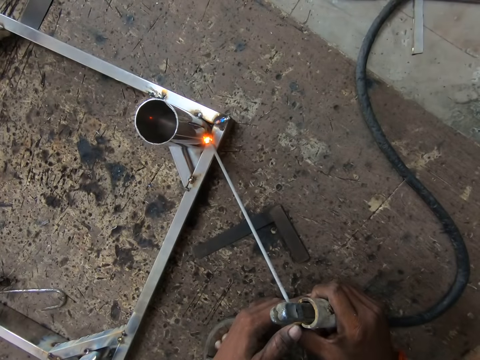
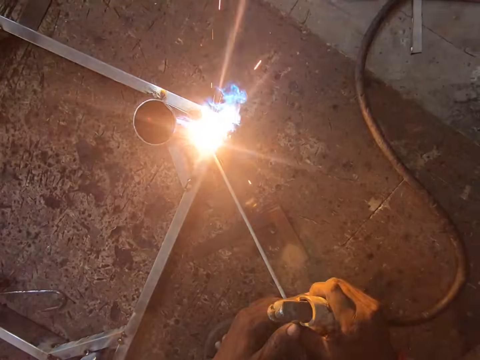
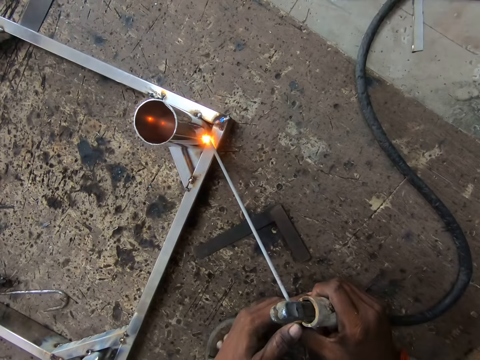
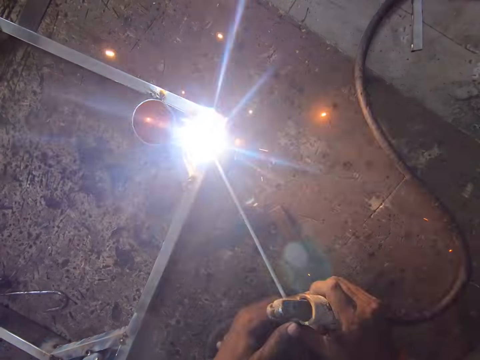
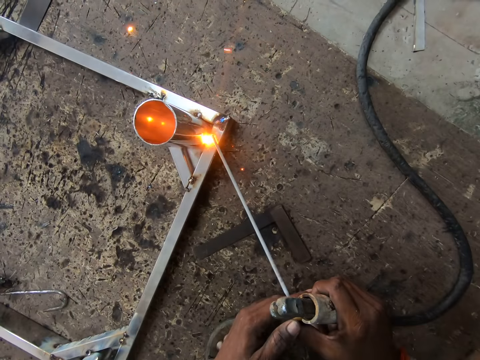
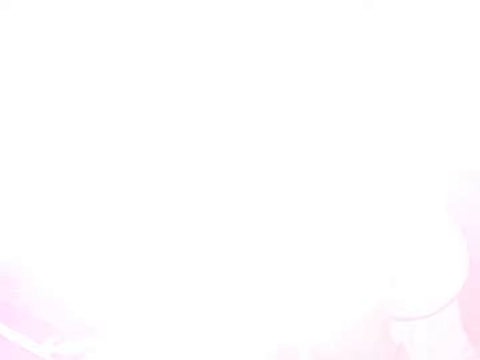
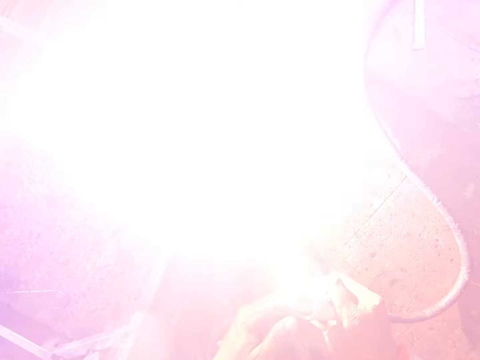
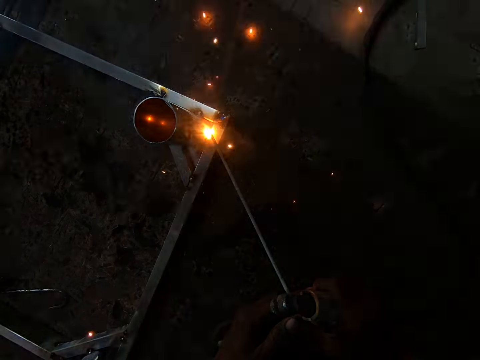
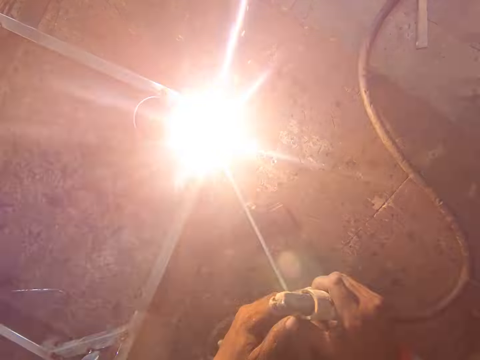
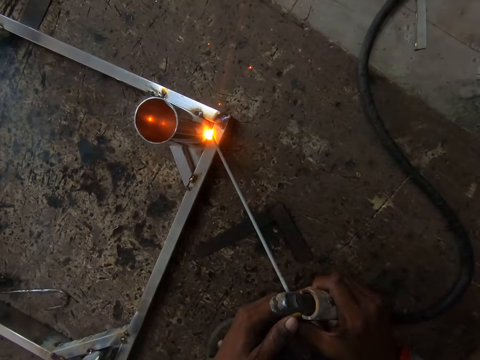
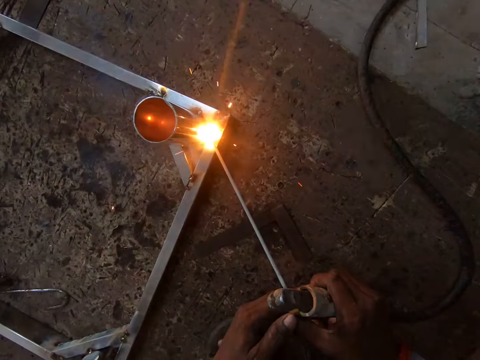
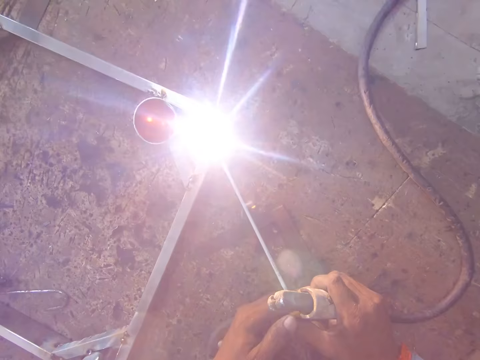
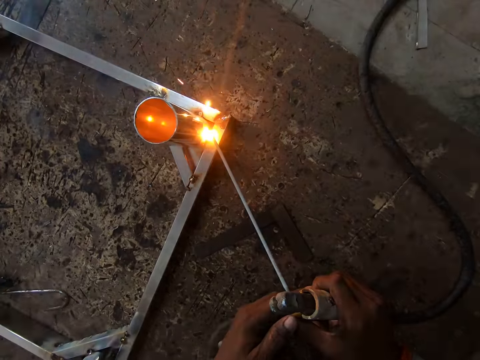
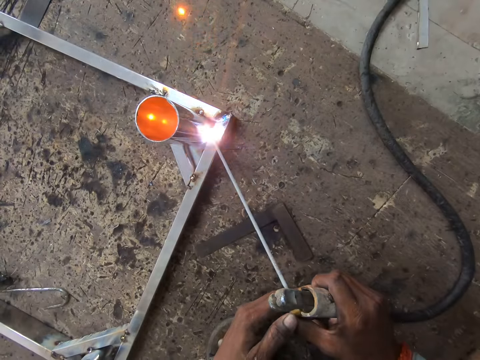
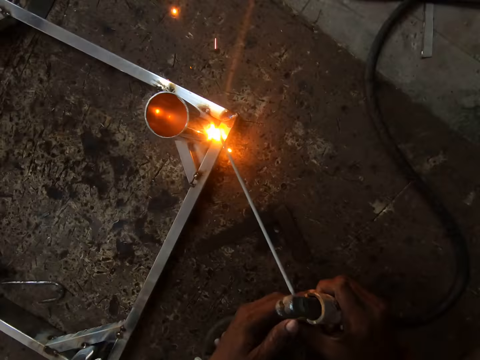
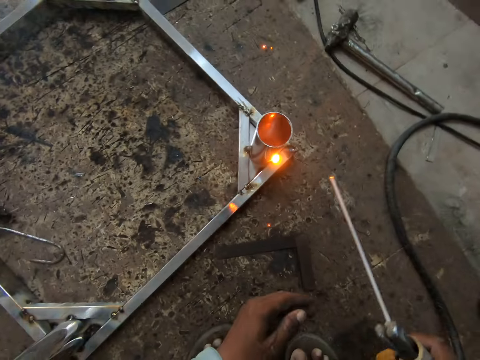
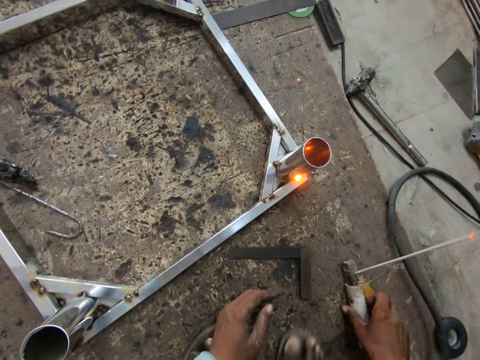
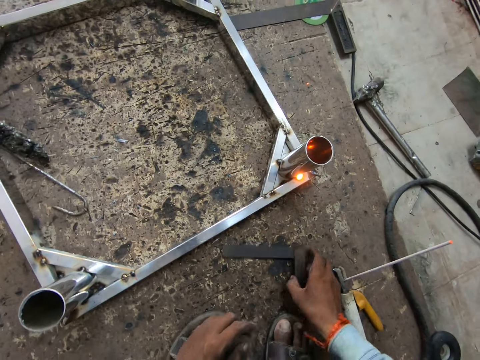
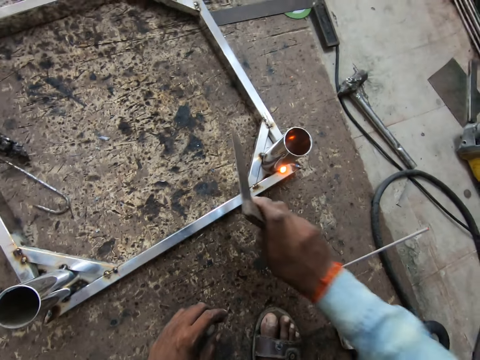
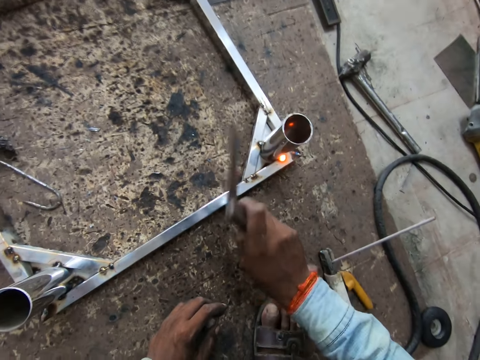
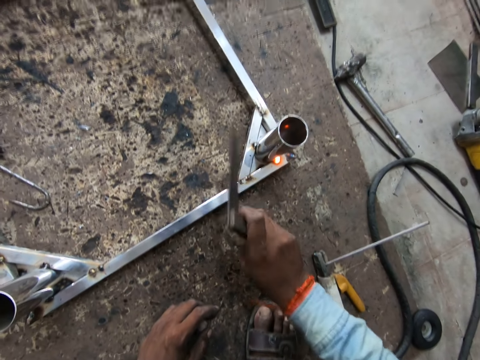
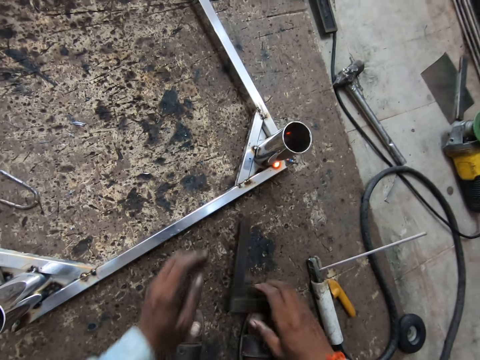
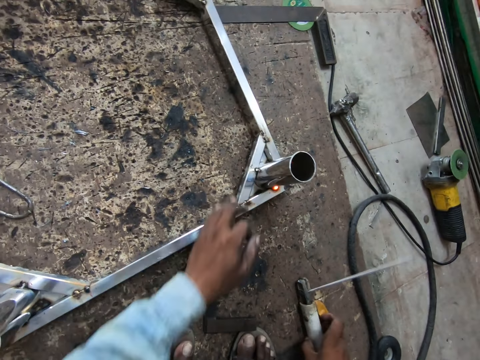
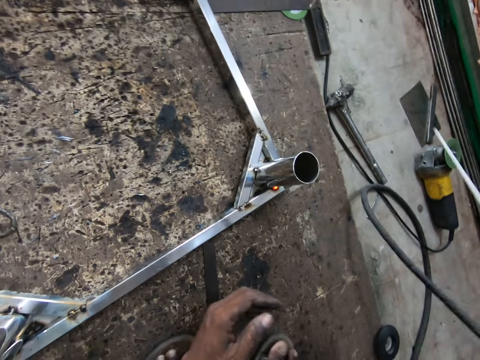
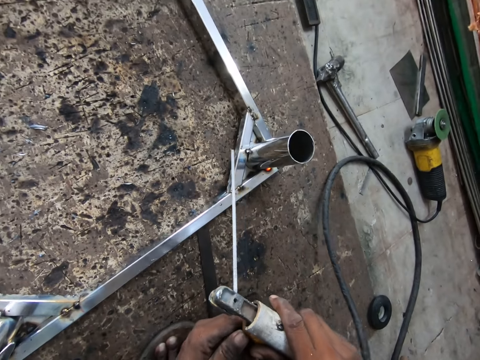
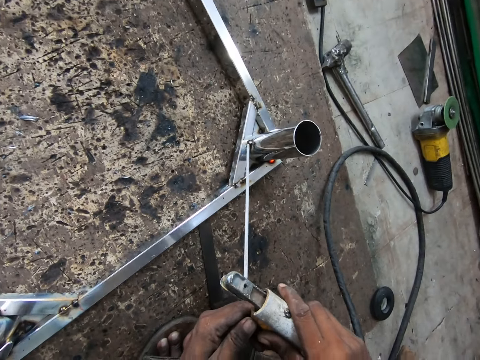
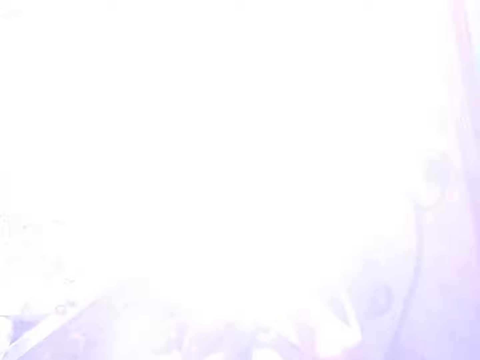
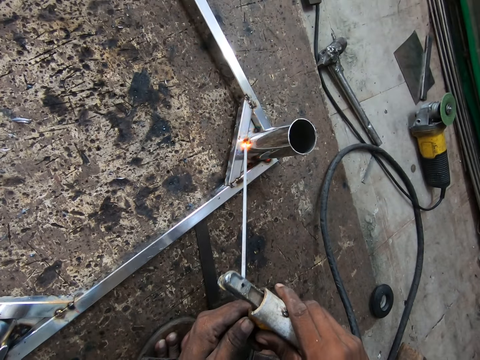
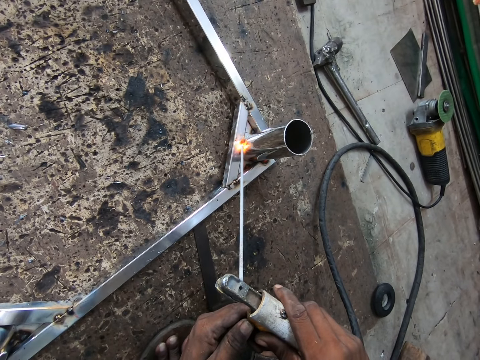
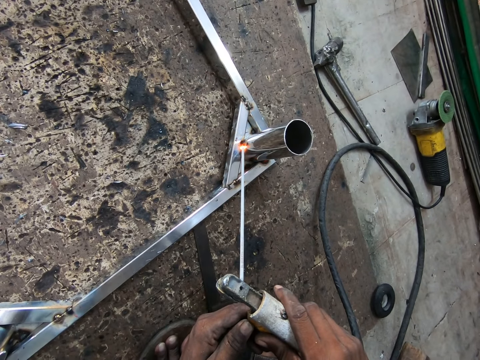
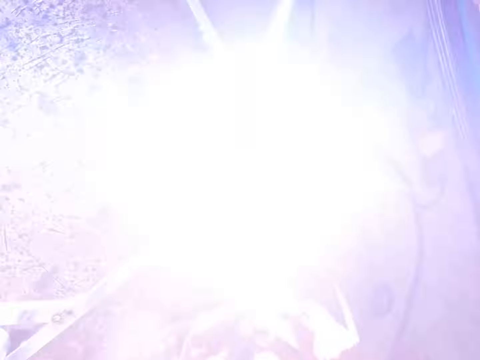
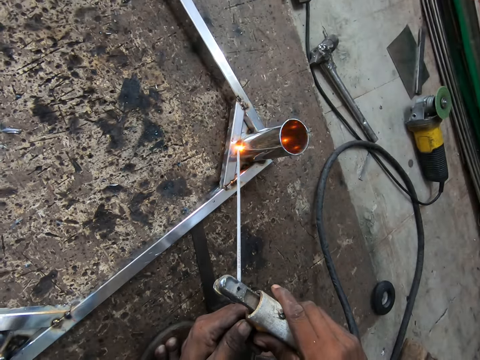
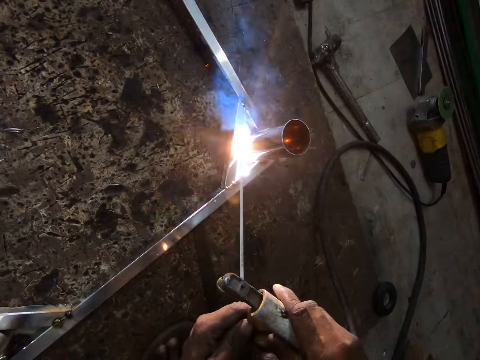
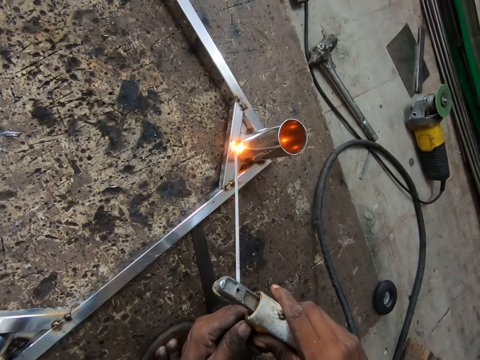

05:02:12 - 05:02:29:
The camera wearer drops the electrode holder on the floor with his right hand. He picks up the L-shaped ruler from the floor with his right hand. He hits the metal frame on the floor with the L-shaped ruler in his right hand. He drops the L-shaped ruler on the floor with his right hand. He wipes the metal frame on the floor with his left hand. He picks up the electrode holder from the floor with his right hand. He holds the electrode holder with his hands. He welds the metal frame on the floor with the electrode holder in his hands.

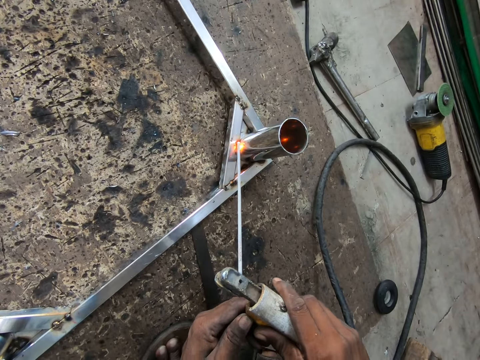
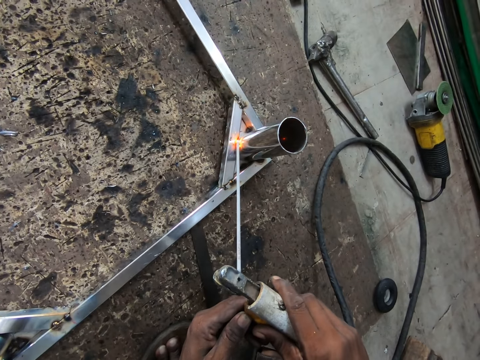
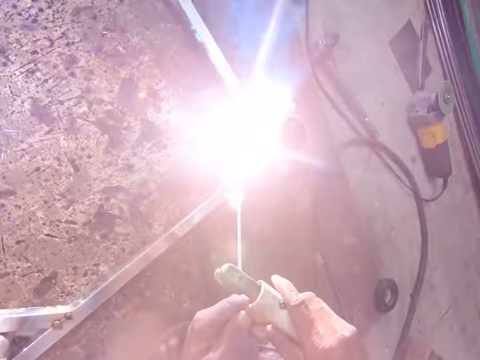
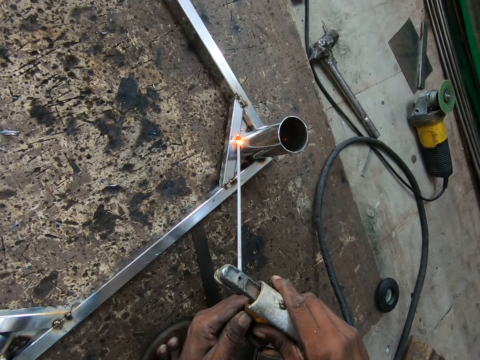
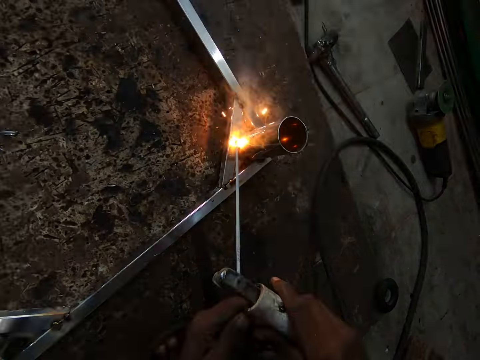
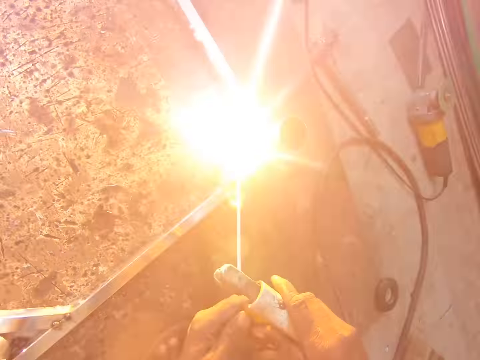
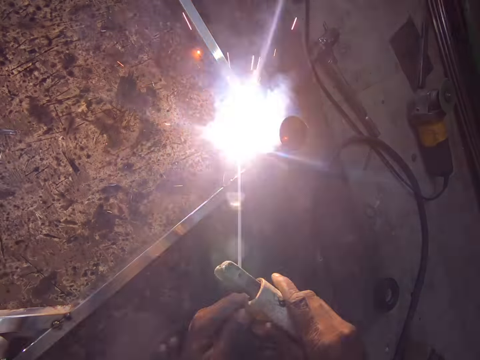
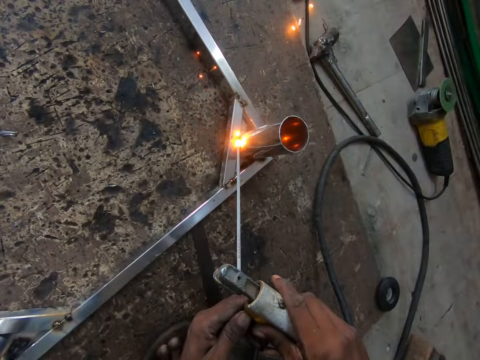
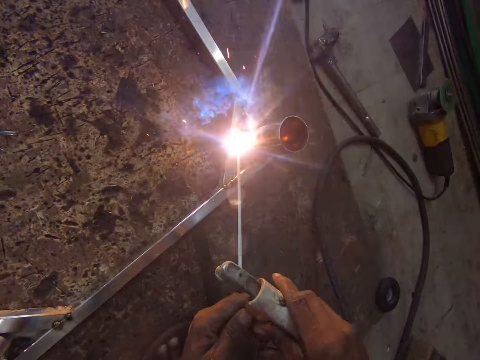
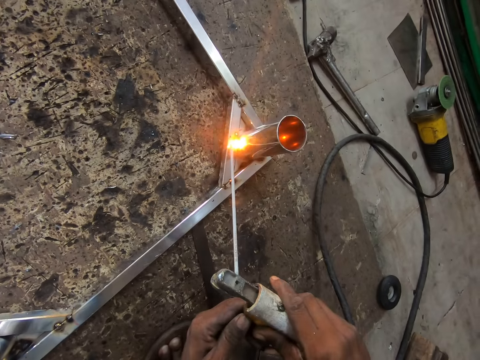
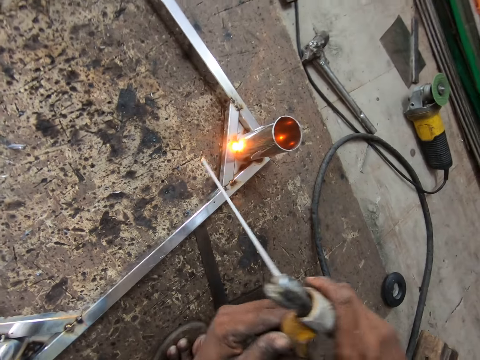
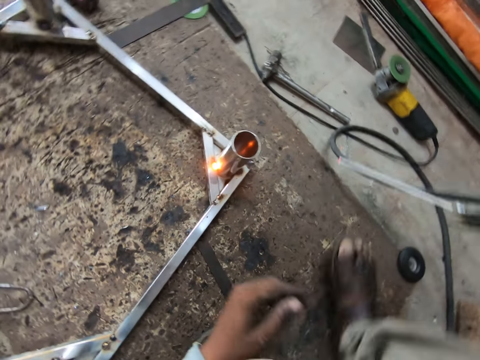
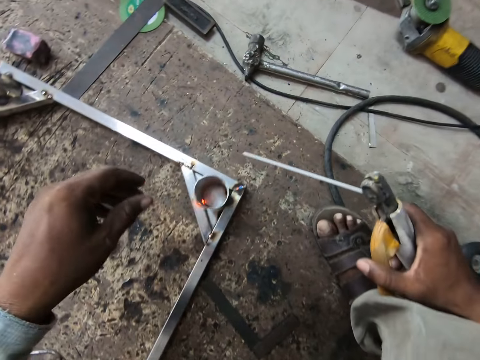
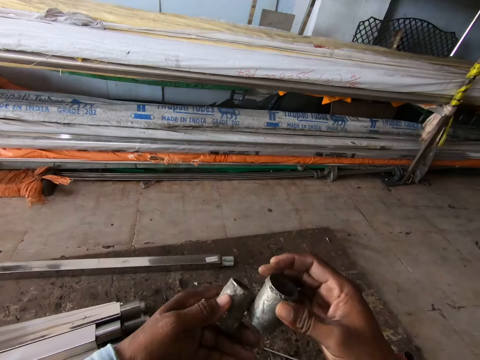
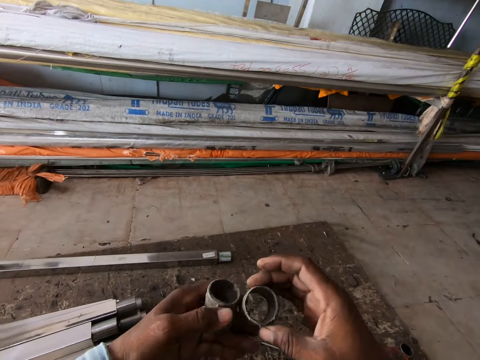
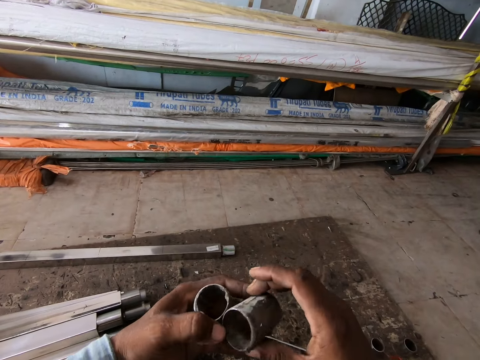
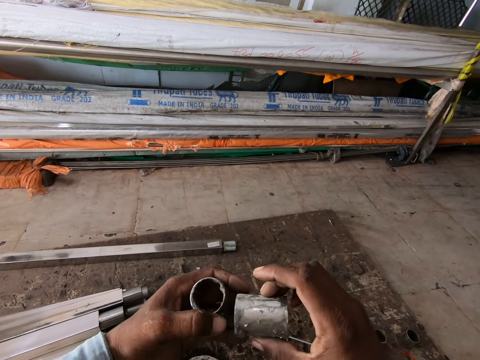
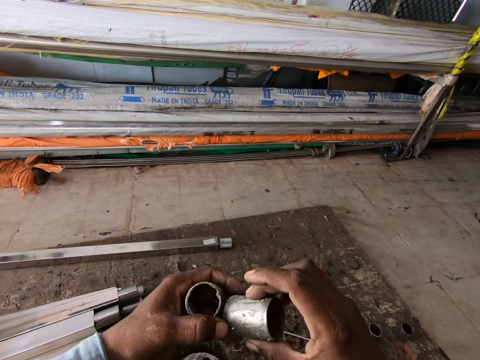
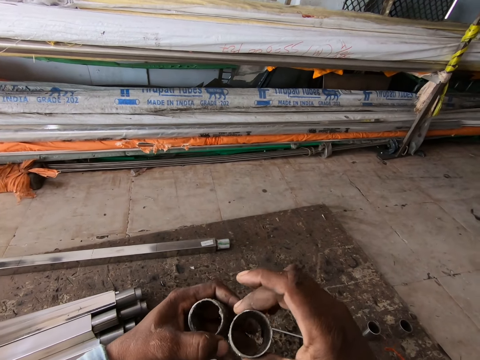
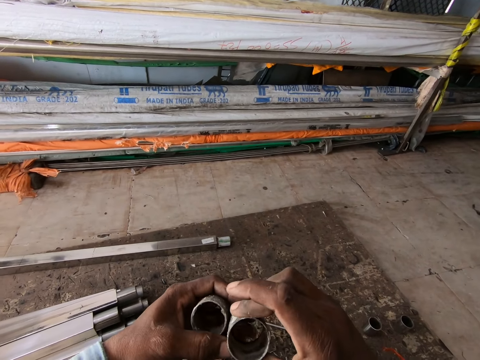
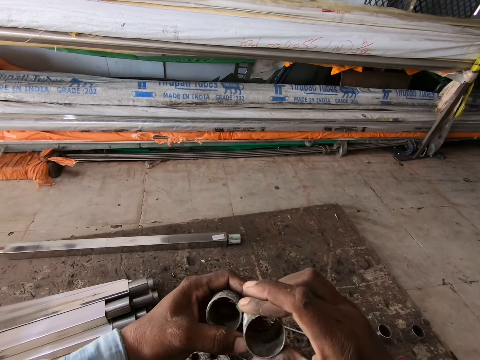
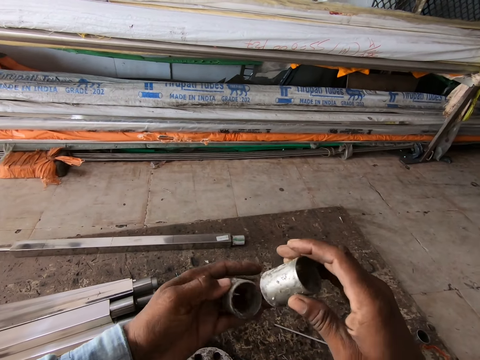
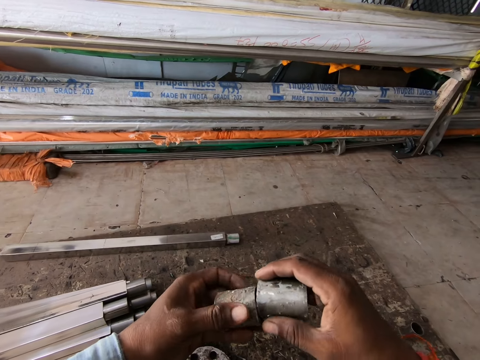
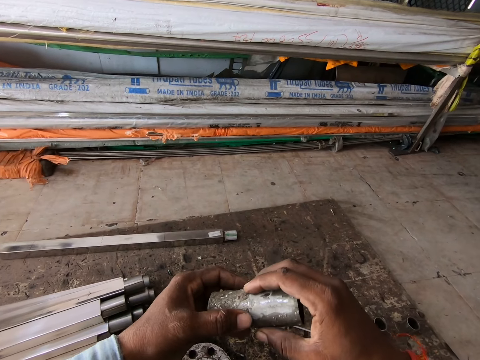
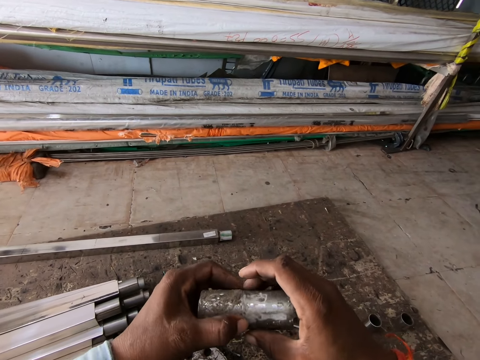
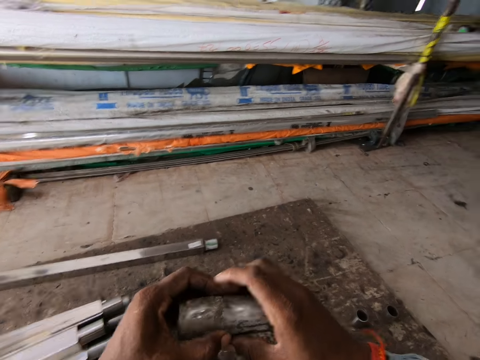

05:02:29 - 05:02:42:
The camera wearer holds a metal rod with his left hand. He turns the metal rod with his hands. He joins the metal rod in his right hand to the metal rod in his left hand.
